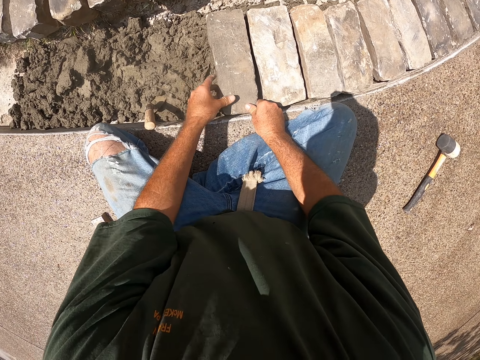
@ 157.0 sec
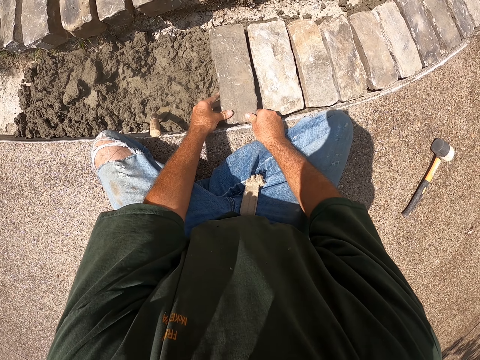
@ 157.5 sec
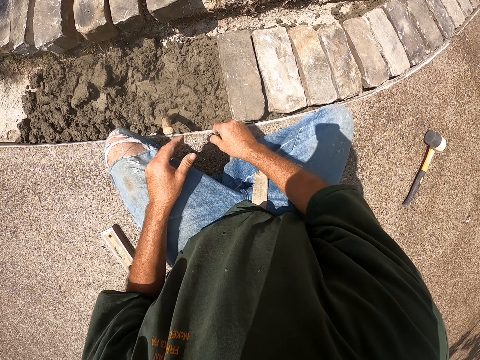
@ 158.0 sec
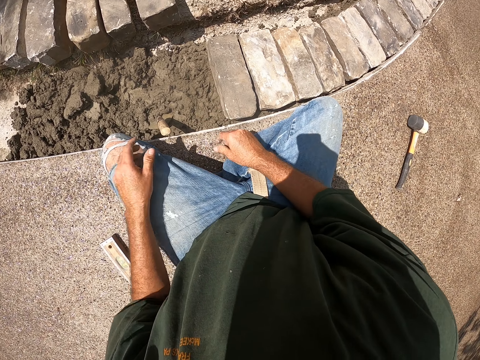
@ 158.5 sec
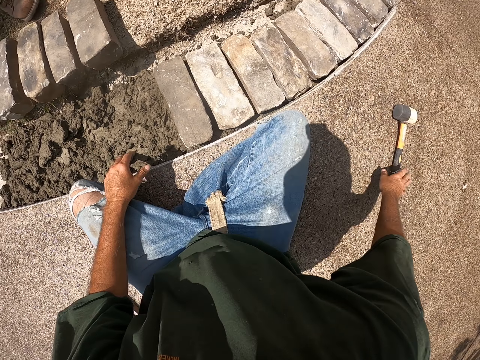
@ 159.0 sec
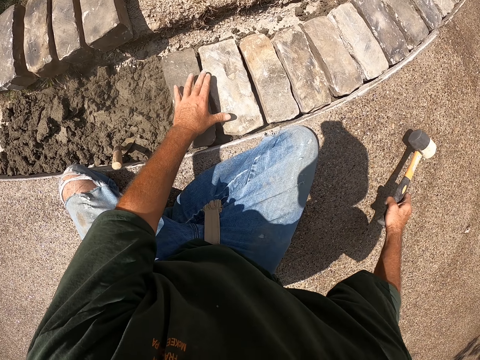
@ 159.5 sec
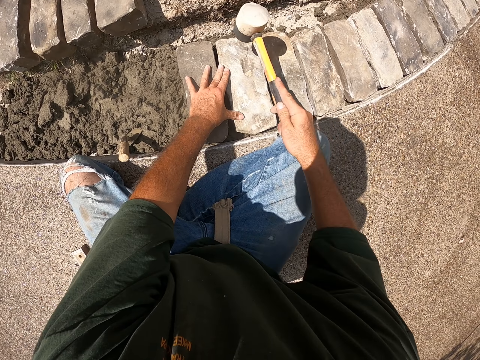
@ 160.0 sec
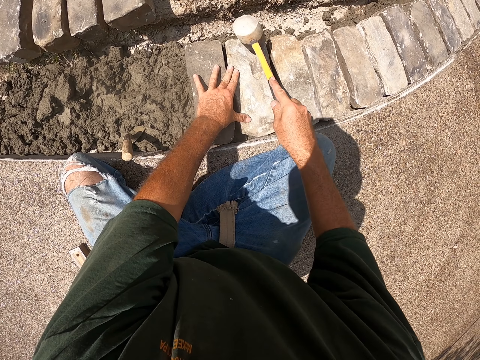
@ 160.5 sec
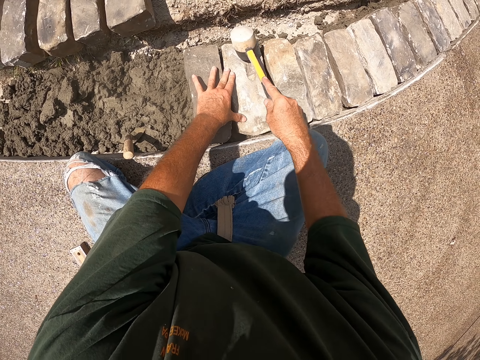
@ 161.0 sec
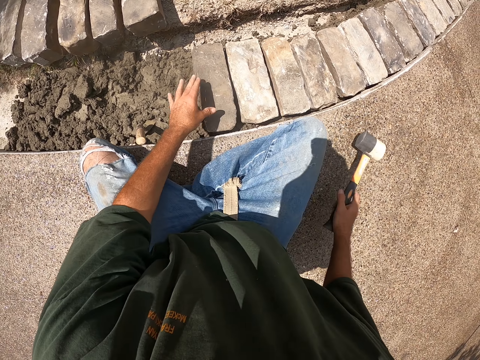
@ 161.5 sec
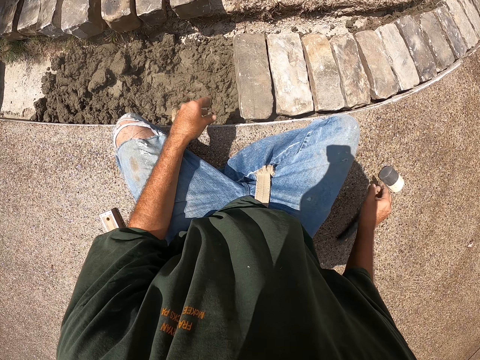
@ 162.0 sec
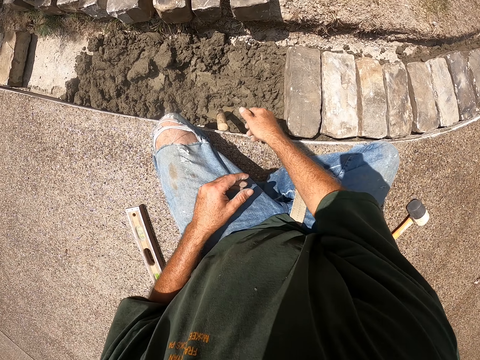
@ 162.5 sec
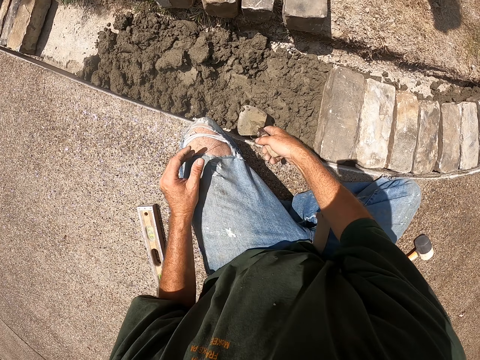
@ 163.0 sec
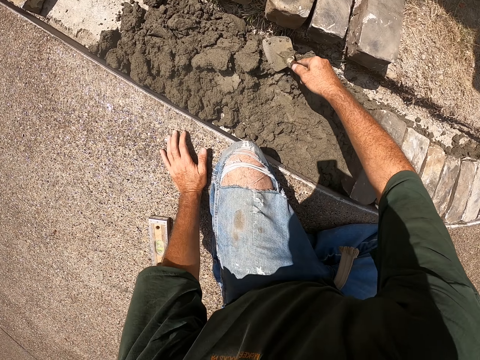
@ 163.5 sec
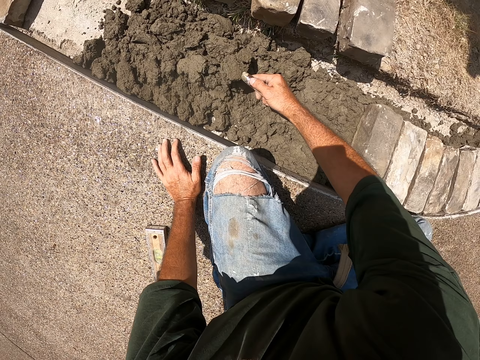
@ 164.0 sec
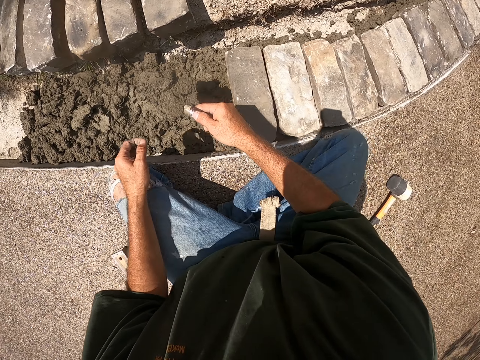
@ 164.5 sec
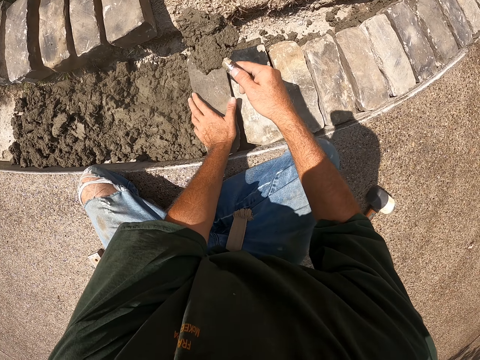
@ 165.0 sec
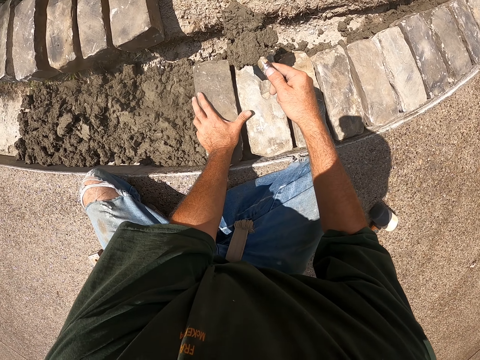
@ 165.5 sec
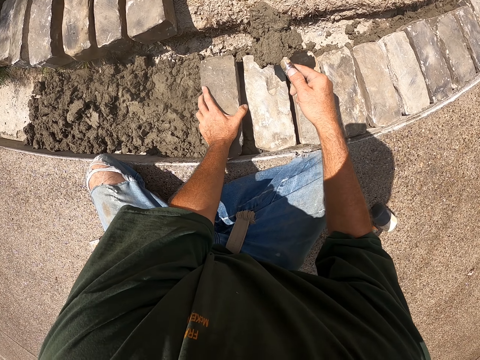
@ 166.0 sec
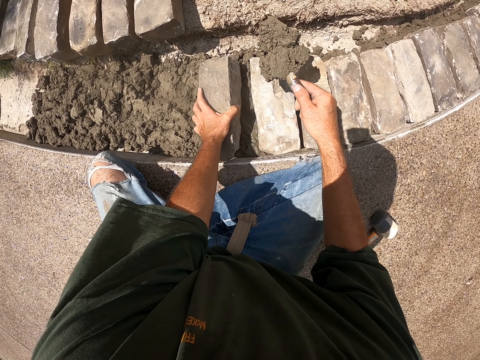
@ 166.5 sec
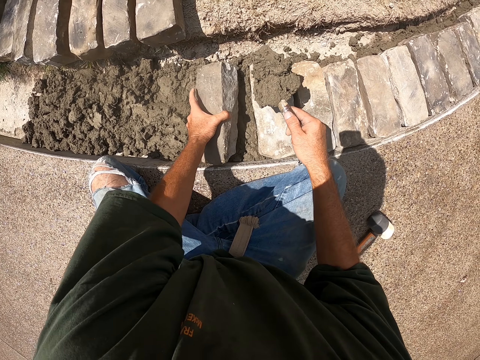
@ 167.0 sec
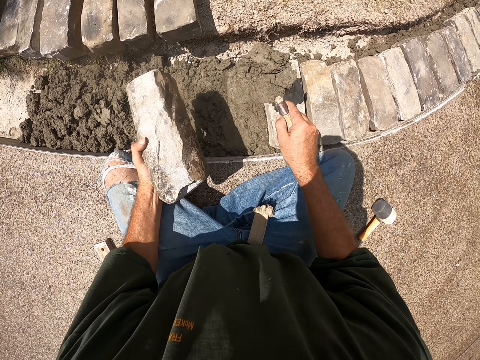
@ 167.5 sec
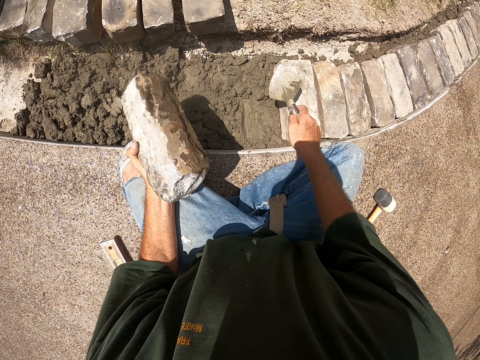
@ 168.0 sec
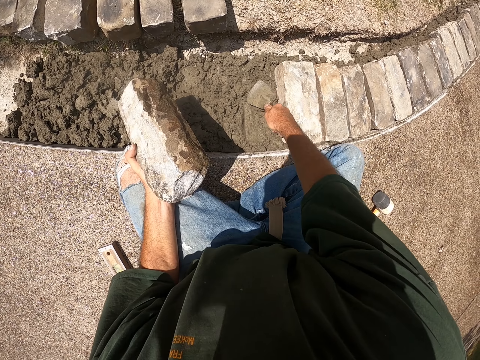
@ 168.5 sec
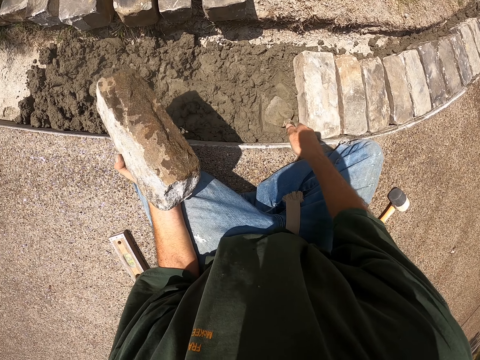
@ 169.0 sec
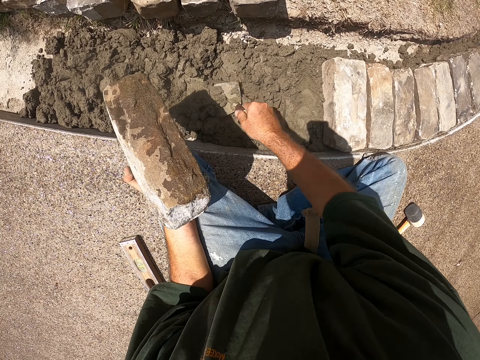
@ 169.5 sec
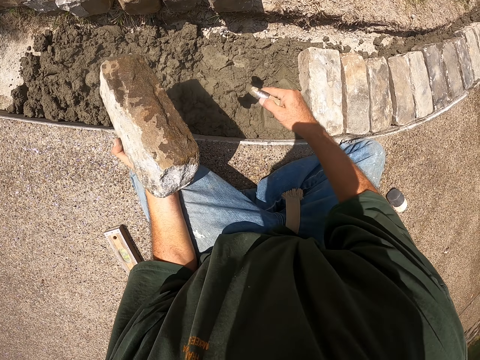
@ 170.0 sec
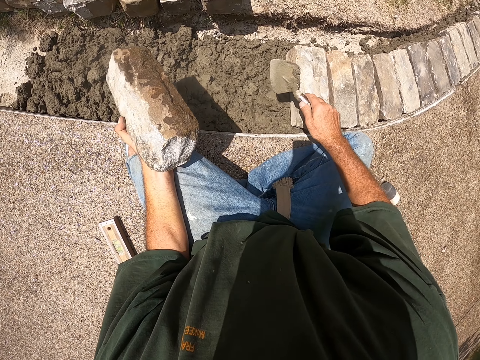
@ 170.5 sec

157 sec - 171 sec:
The camera wearer presses down a brick. They pick up the hammer. They pick up the brick. They hit the brick with the hammer. They put down the hammer. They hold the trowel or scooper. They scoop cement with the scooper. They turn the brick. They lift the brick. They pour the concrete, spread the cement with the scooper, and level the concrete. They scoop the concrete and pour the concrete.

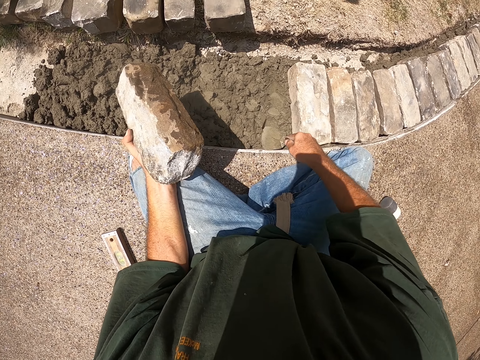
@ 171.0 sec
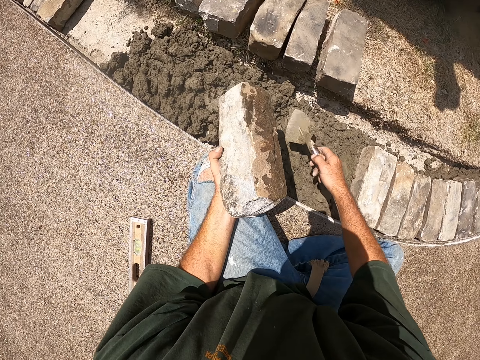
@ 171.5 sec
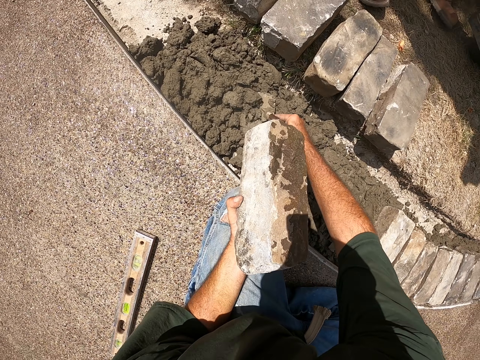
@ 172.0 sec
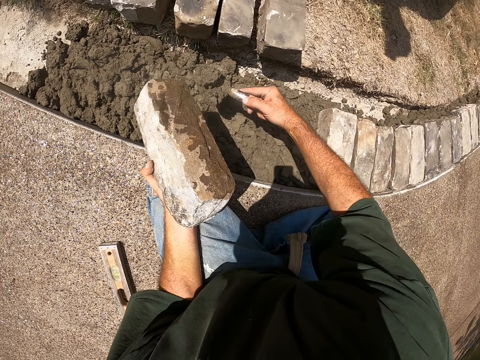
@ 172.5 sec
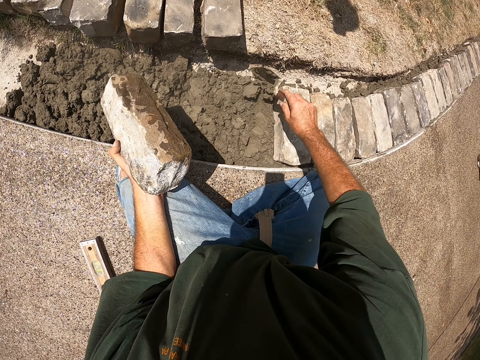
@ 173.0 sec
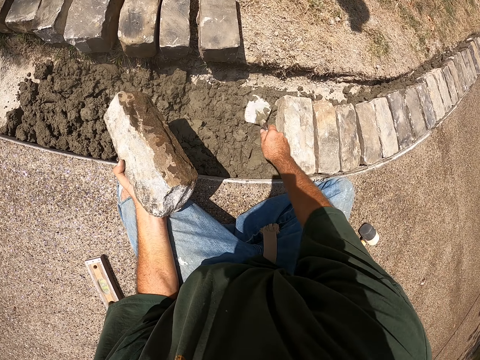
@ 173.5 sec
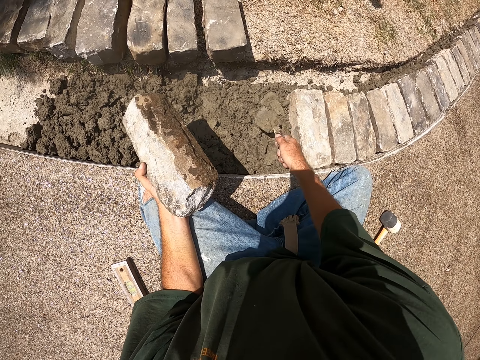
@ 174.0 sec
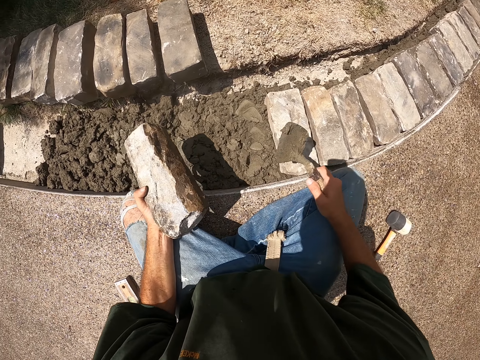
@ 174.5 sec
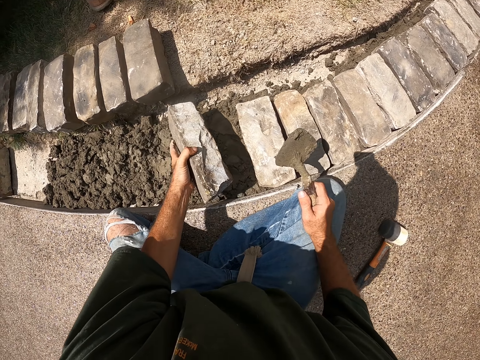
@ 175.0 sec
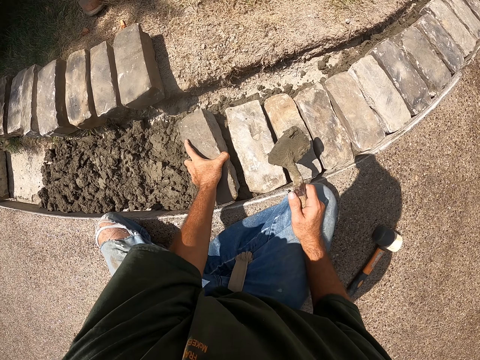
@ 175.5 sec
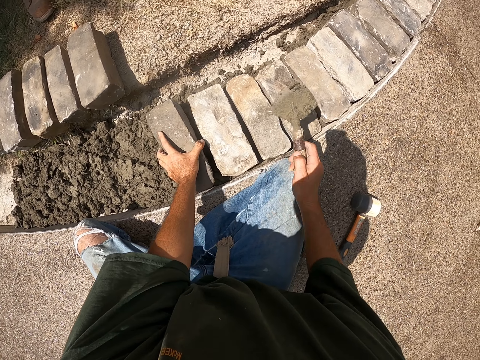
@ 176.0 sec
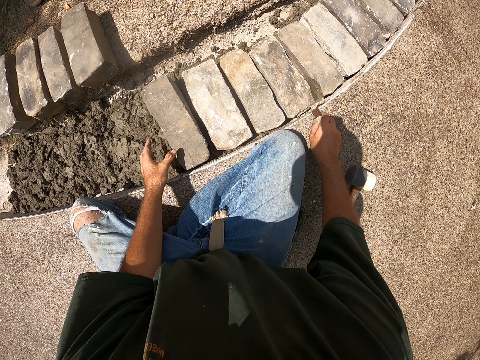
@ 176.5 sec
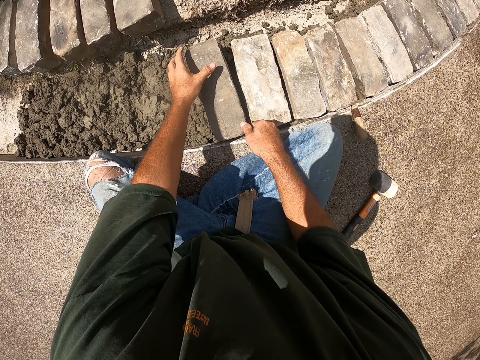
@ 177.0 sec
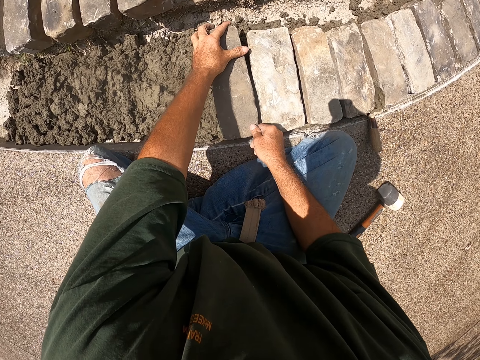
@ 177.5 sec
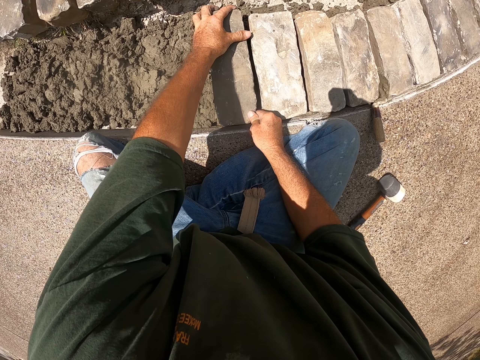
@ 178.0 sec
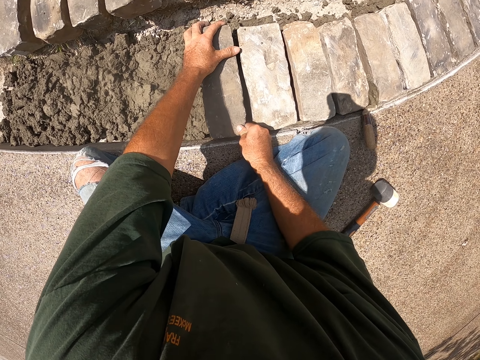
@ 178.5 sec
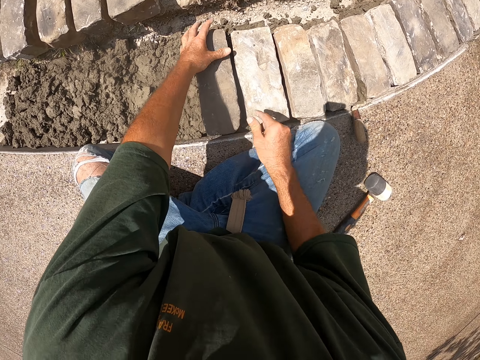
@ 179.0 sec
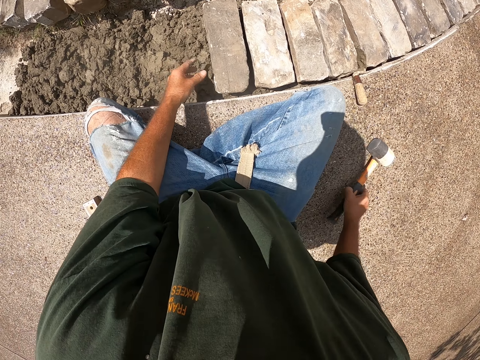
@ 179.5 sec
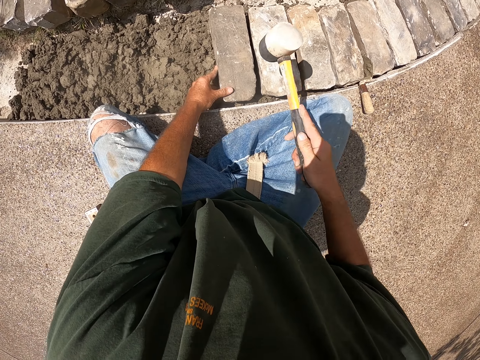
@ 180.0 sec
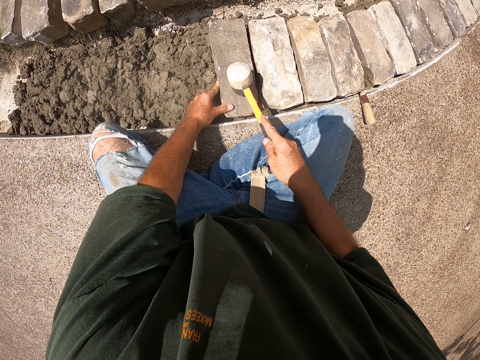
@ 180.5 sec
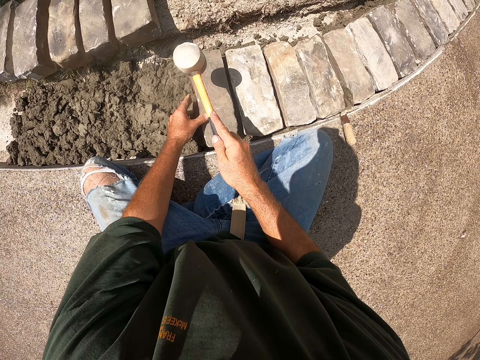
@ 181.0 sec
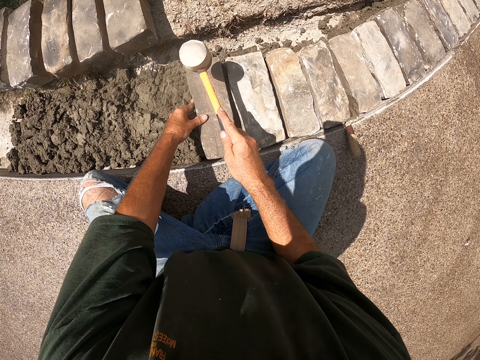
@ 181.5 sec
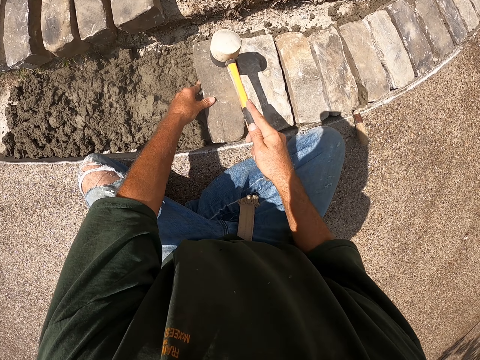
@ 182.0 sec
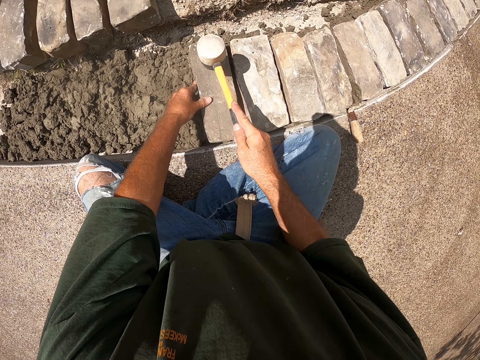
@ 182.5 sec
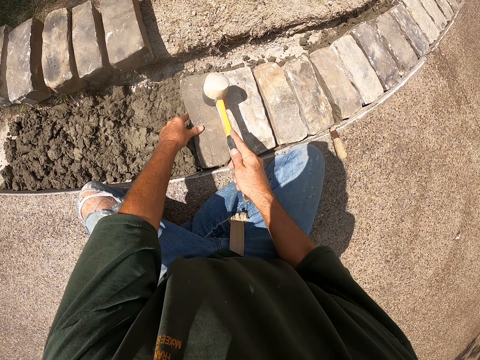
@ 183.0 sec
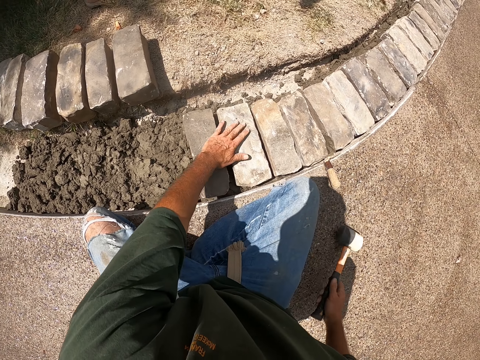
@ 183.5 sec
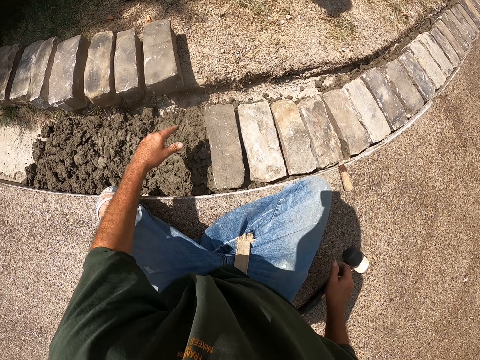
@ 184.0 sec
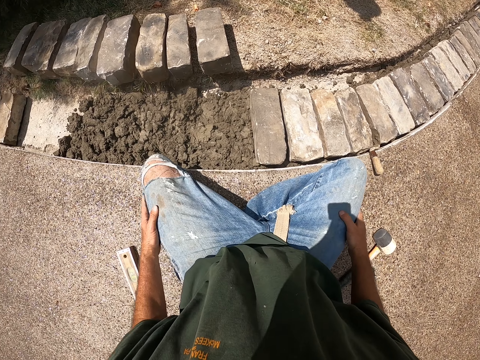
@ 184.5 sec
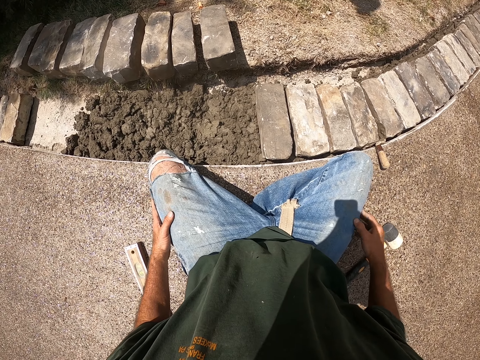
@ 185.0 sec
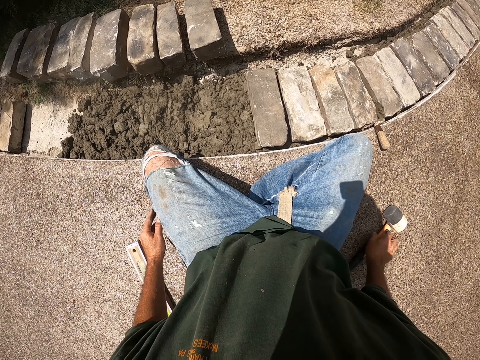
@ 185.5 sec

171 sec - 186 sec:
The camera wearer levels the concrete. They scoop the concrete, pour the concrete, and level the concrete. They put down the brick. They put down the trowel. They move the brick. They pick up the hammer. They hit the brick with the hammer. They put down the hammer.
